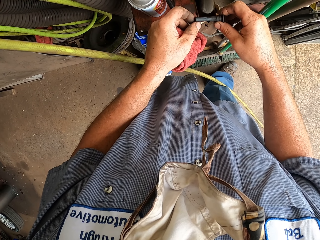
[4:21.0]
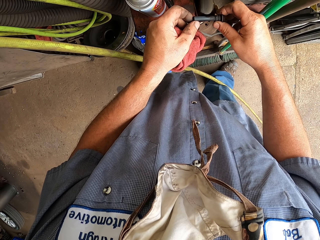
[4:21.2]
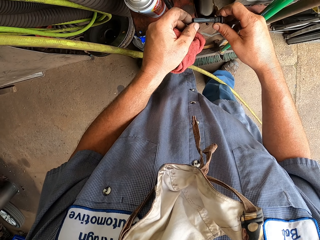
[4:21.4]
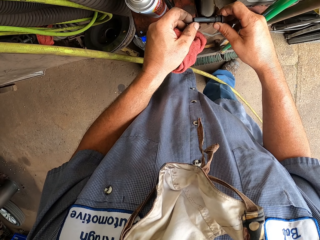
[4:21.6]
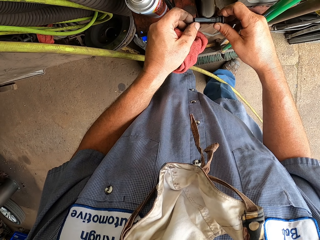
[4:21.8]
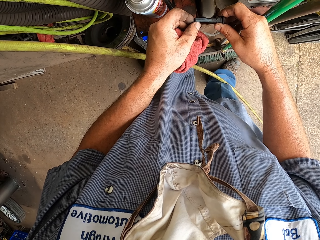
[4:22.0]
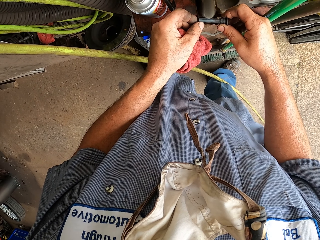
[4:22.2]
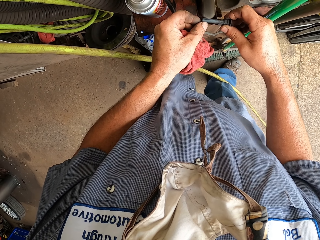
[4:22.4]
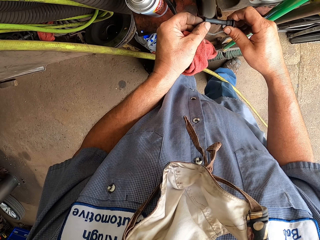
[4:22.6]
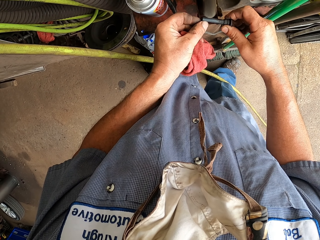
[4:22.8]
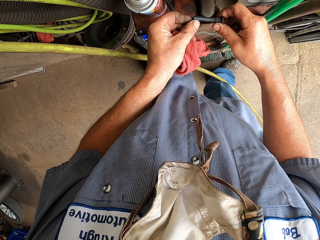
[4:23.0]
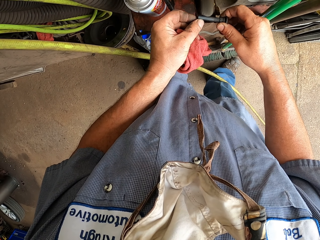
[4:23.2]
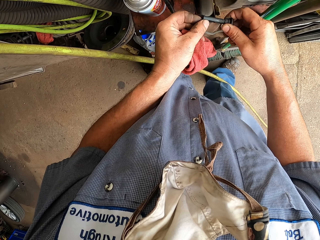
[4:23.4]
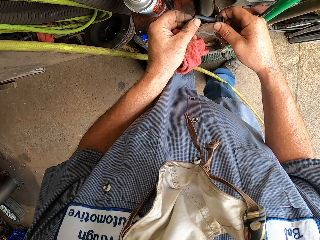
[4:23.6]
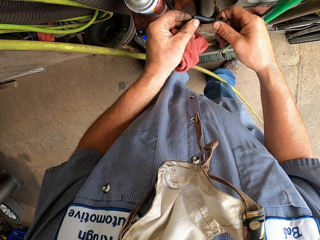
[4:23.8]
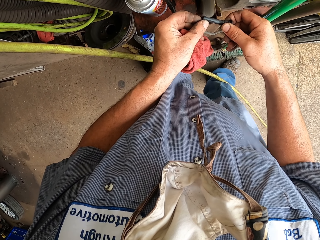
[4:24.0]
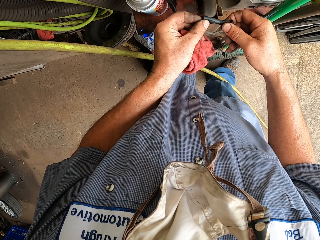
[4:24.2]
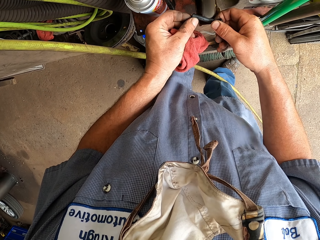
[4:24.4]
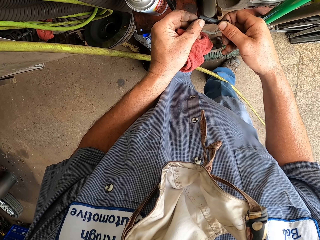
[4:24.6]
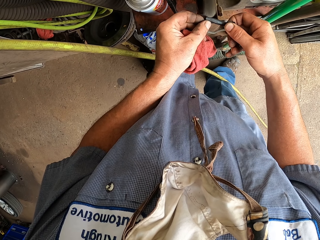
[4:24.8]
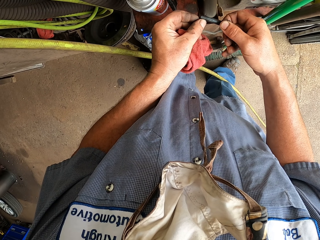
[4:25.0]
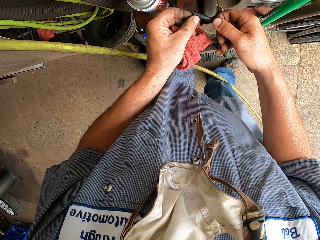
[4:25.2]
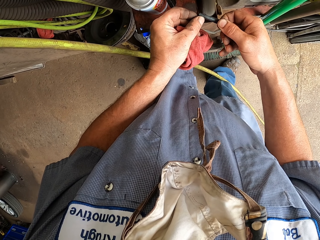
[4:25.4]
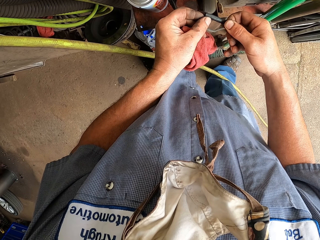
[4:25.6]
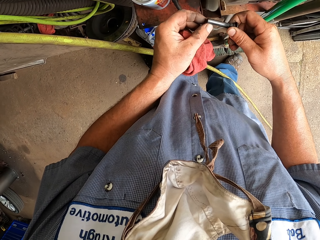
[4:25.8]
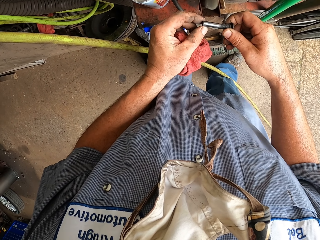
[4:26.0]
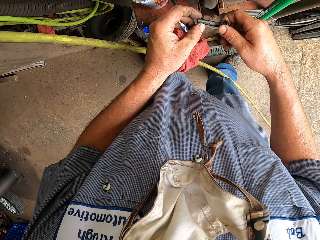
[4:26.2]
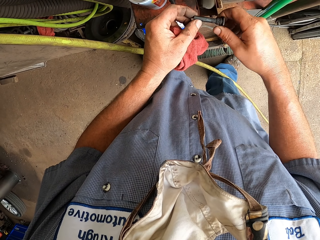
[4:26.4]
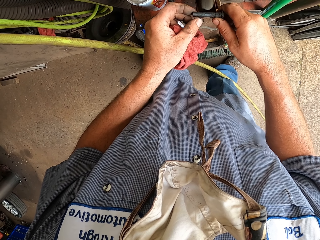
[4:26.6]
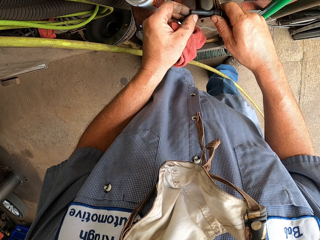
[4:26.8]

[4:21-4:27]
The camera wearer welds the bolt in the welding machine.

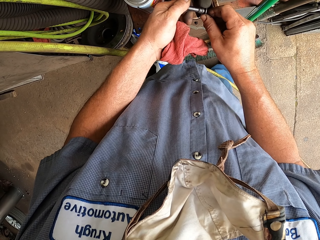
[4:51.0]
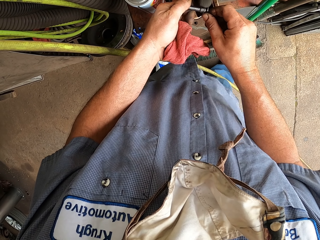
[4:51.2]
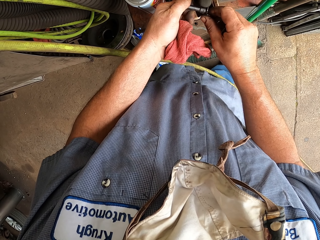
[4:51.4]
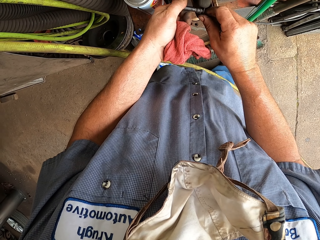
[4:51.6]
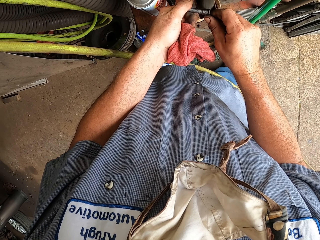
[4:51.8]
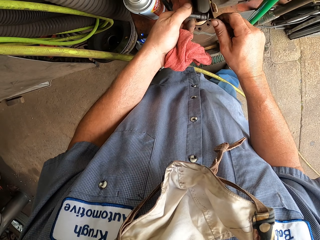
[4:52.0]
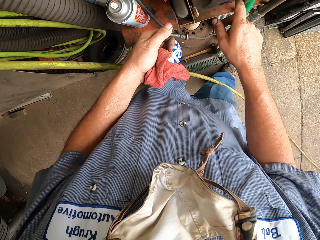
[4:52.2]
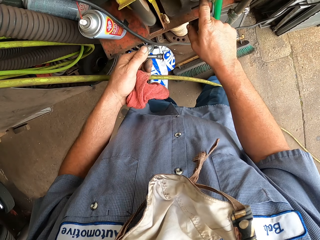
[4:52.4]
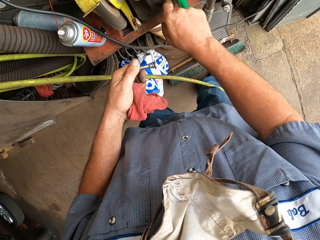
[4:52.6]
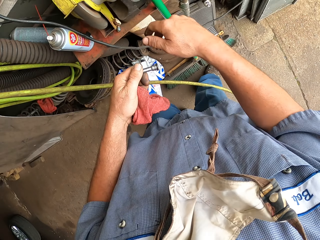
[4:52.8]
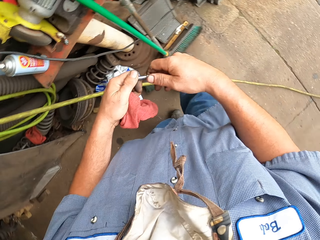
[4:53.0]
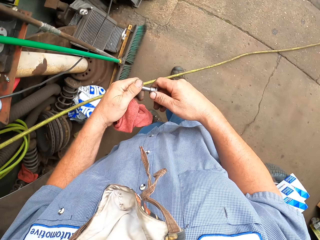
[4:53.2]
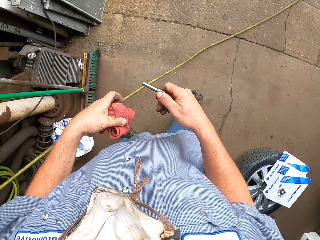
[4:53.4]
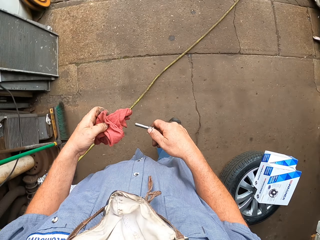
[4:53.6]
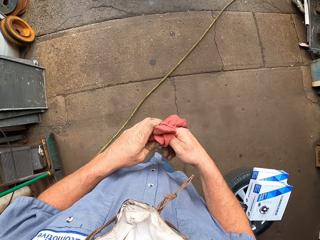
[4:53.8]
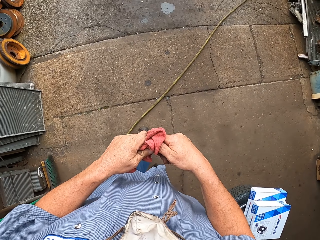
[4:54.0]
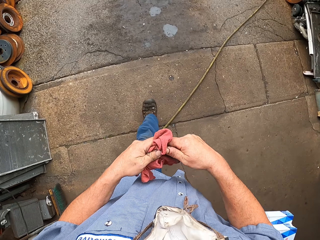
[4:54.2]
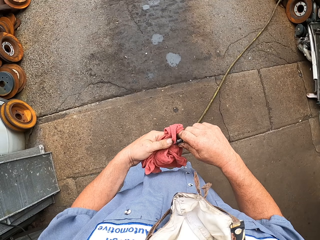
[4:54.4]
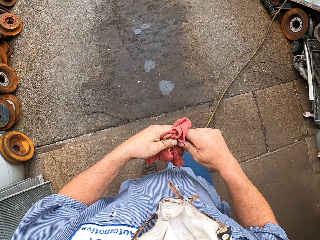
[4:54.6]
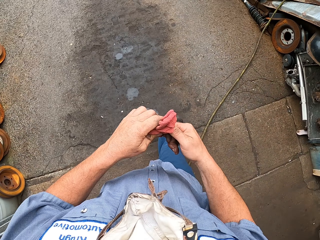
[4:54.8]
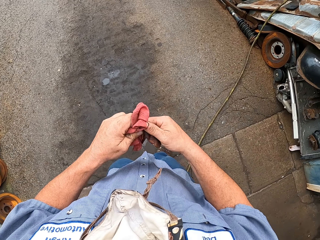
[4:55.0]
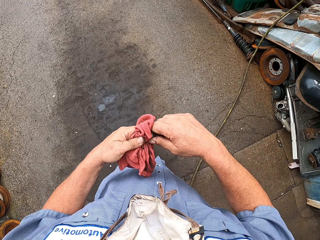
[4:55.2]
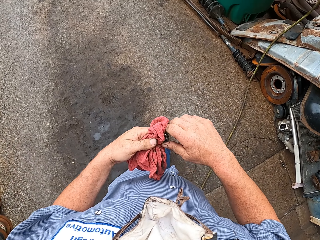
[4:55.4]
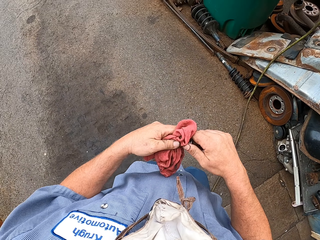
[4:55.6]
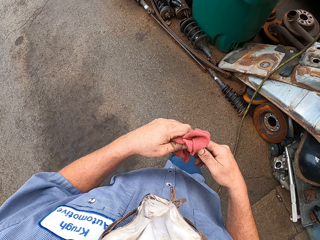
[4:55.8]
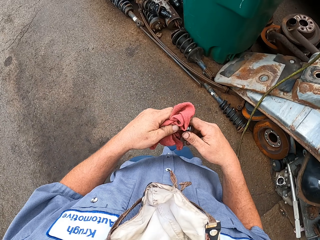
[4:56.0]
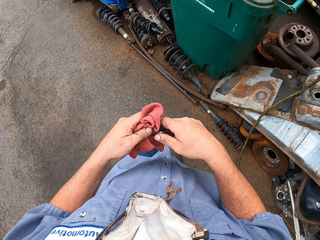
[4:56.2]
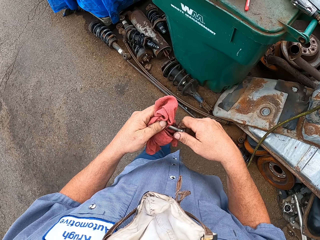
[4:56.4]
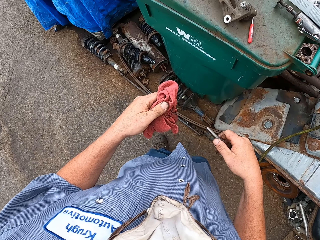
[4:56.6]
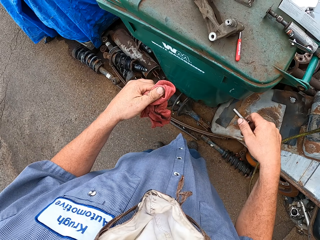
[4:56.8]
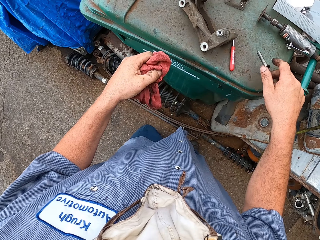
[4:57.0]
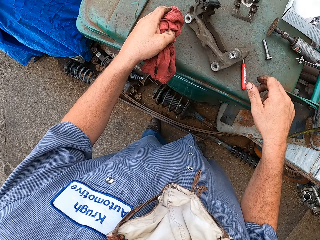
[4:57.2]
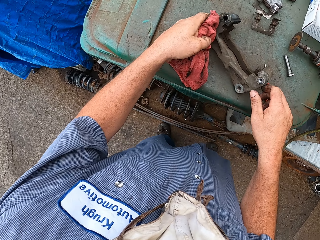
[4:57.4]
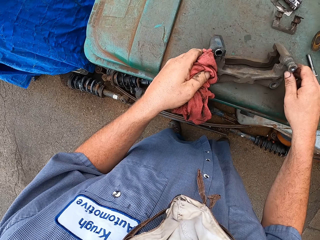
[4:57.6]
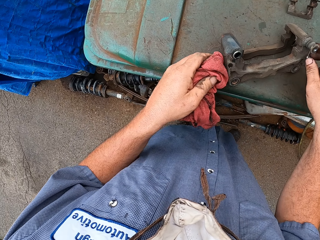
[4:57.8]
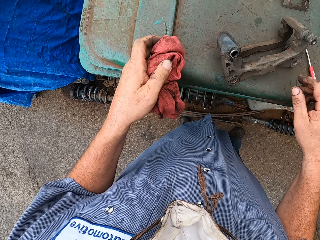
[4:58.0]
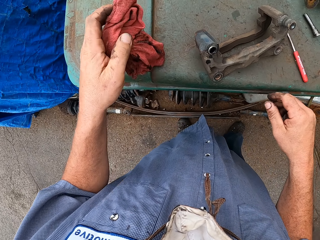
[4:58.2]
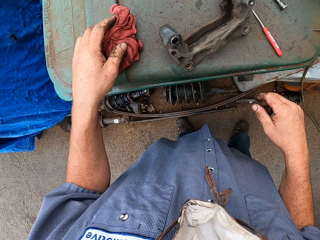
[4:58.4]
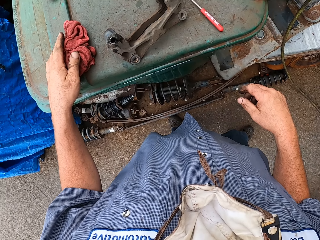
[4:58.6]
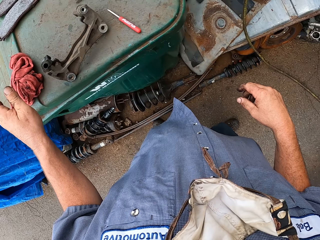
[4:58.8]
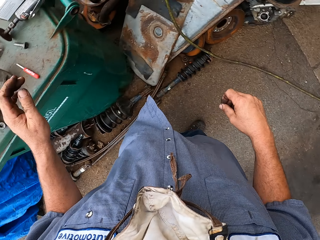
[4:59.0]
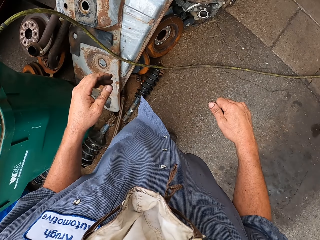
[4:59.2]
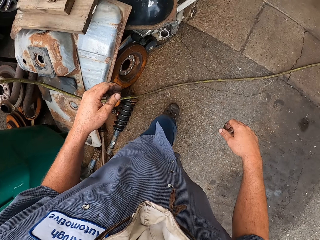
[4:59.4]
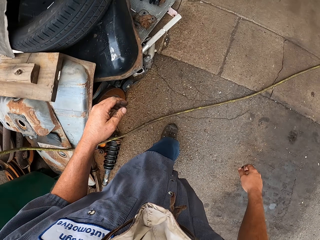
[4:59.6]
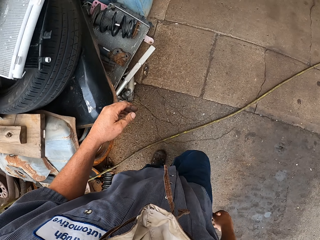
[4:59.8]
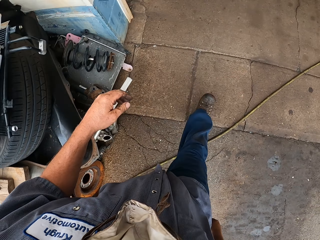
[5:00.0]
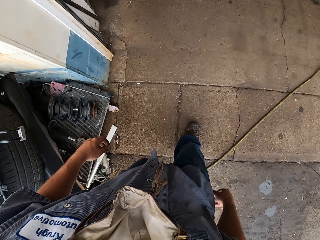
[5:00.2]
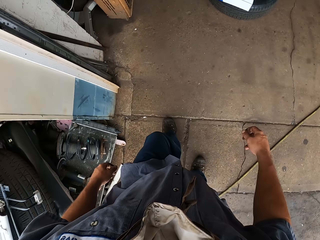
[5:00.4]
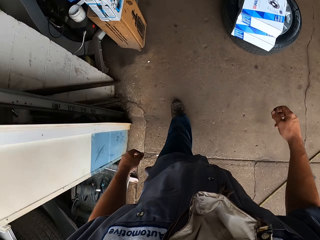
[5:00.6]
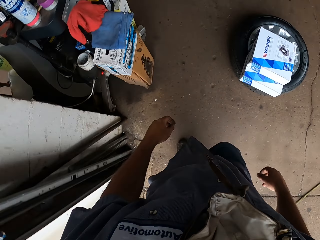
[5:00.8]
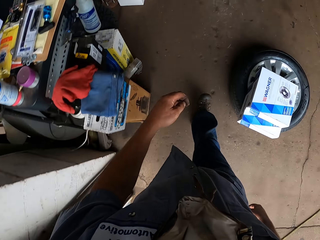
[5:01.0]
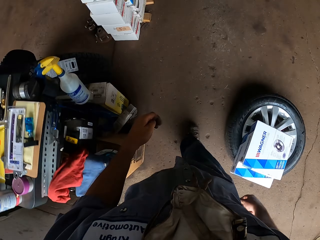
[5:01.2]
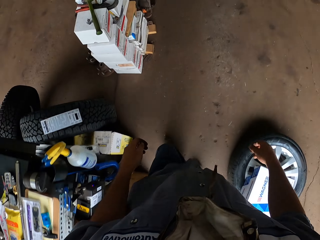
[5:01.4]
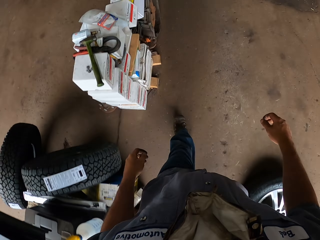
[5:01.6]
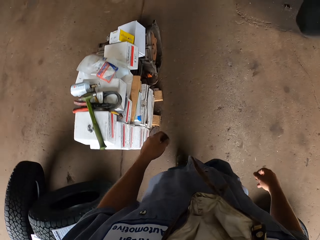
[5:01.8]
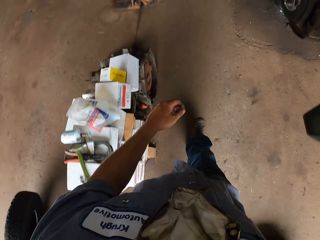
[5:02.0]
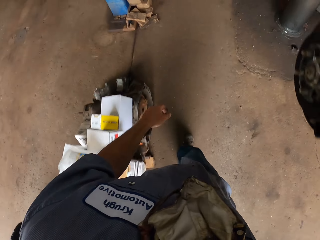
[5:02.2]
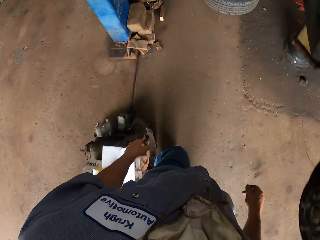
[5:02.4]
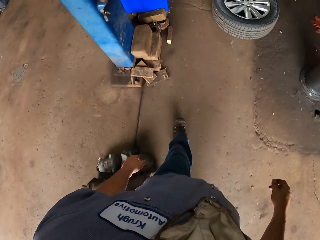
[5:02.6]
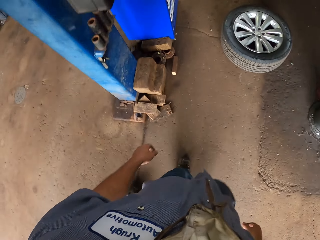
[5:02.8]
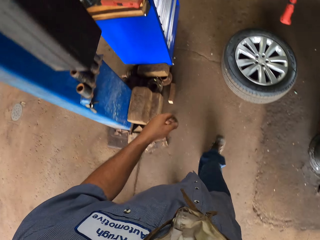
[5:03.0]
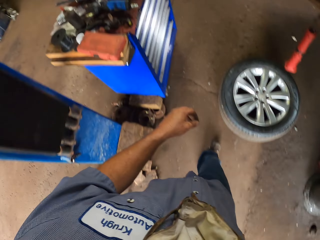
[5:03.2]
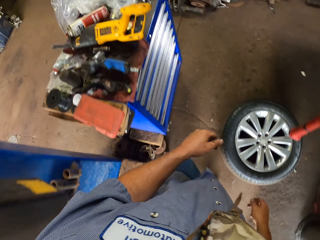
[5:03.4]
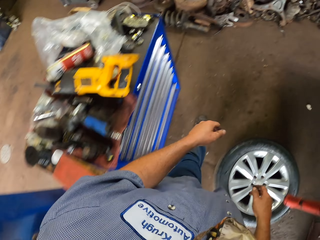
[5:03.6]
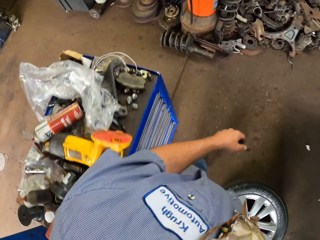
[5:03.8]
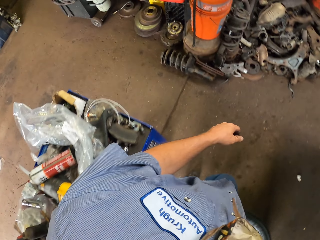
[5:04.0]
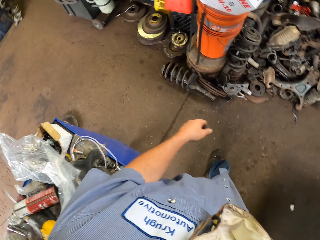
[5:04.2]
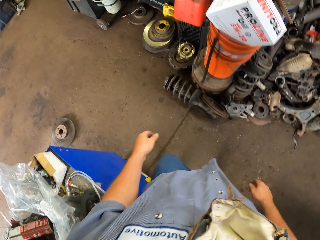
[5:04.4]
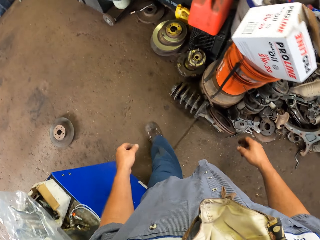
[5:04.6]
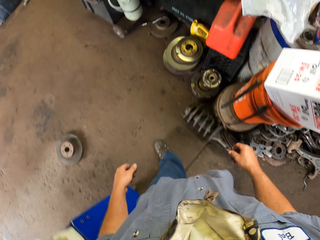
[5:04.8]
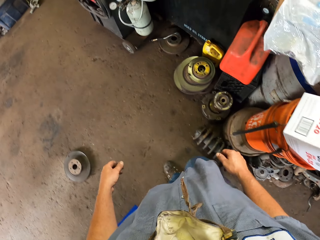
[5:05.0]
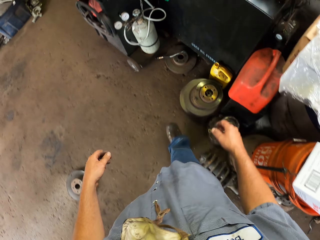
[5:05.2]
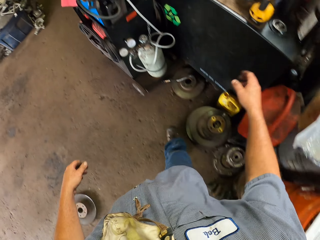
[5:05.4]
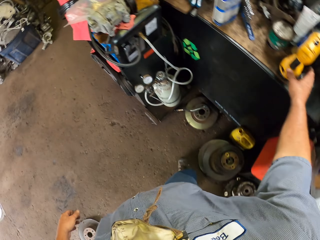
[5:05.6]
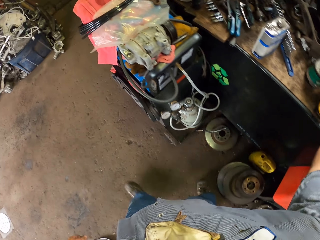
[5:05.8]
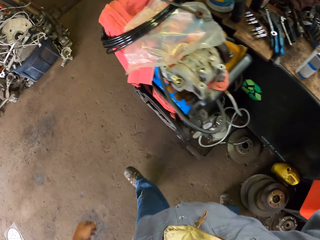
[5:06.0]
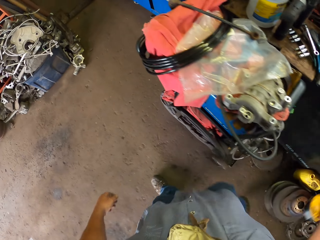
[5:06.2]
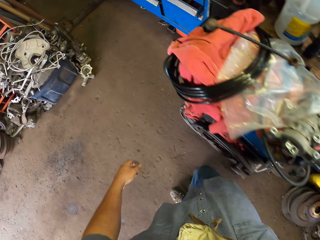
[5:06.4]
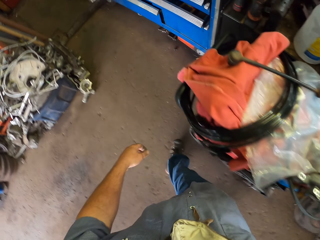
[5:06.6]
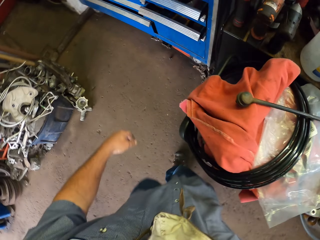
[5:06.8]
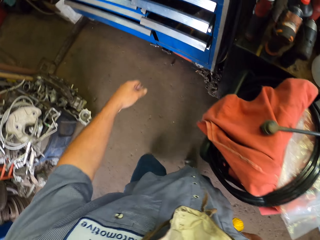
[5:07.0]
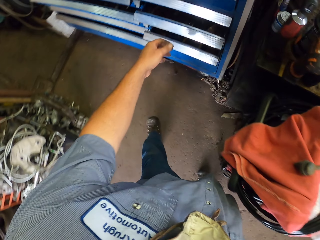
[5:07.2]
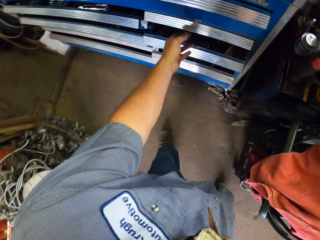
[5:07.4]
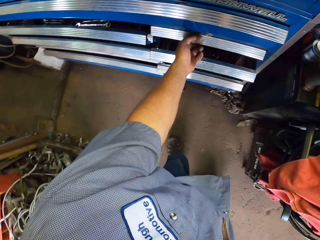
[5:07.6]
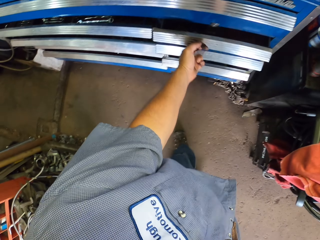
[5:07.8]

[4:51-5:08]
The camera wearer wipes something with the hand. They wipe the bolt with a towel. They put the bolt and the towel on the table. They walk in the garage. They take a drill machine.
